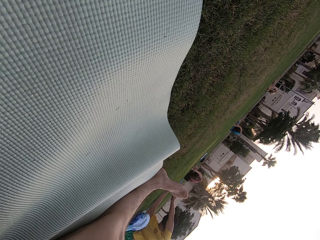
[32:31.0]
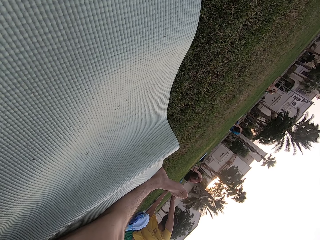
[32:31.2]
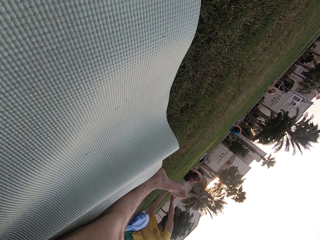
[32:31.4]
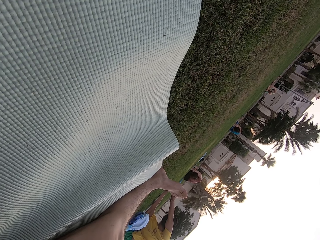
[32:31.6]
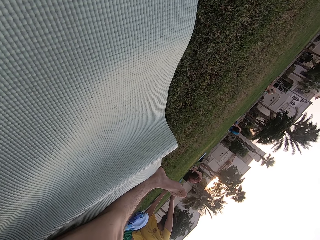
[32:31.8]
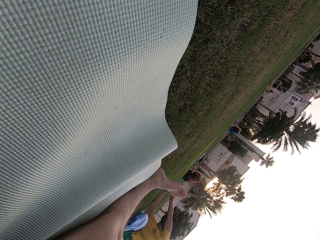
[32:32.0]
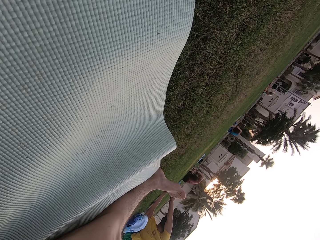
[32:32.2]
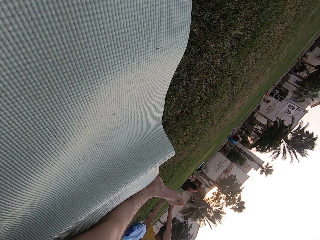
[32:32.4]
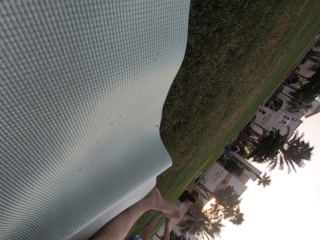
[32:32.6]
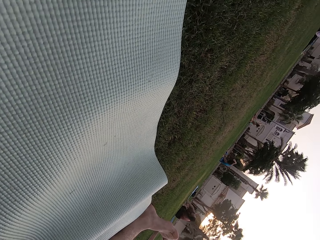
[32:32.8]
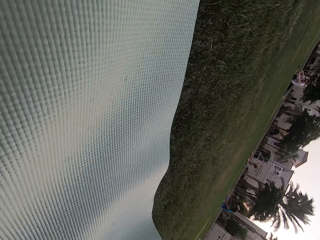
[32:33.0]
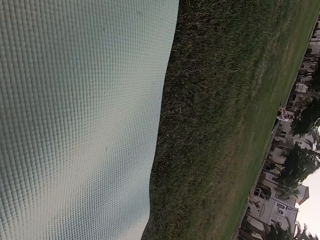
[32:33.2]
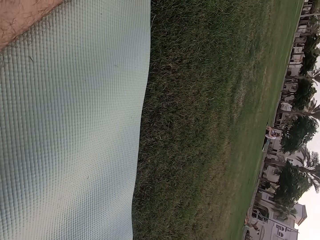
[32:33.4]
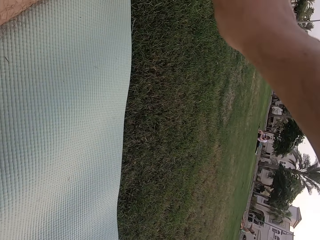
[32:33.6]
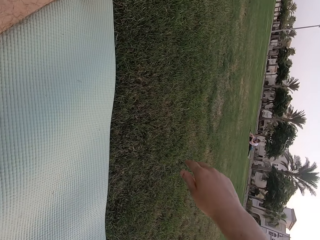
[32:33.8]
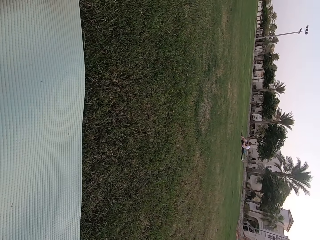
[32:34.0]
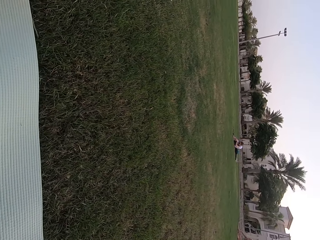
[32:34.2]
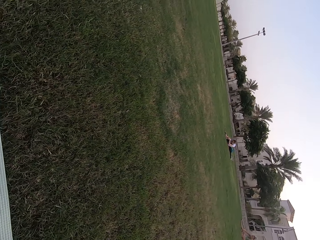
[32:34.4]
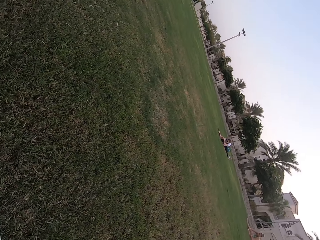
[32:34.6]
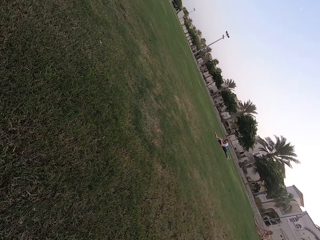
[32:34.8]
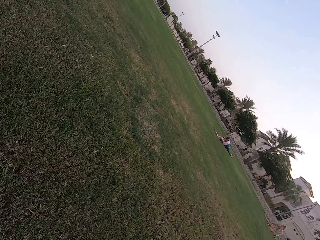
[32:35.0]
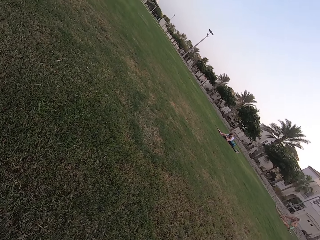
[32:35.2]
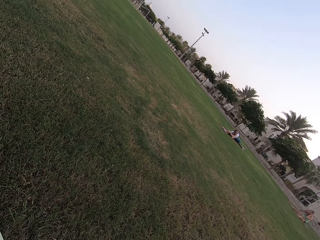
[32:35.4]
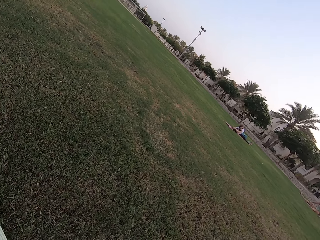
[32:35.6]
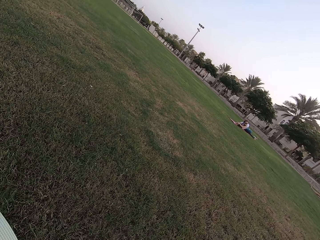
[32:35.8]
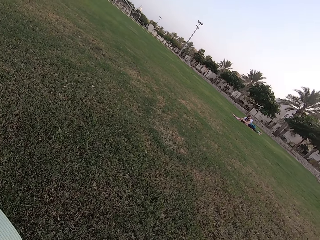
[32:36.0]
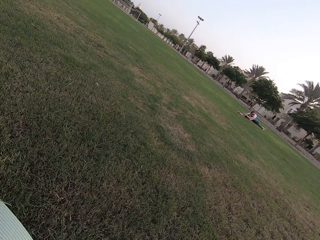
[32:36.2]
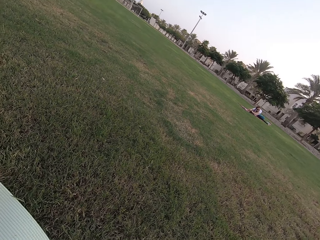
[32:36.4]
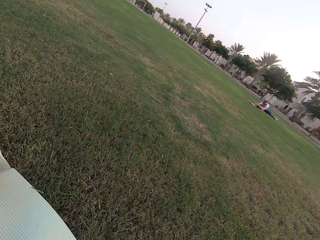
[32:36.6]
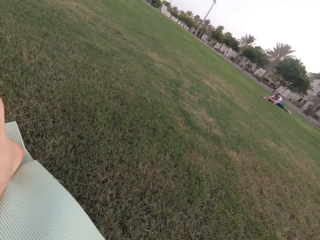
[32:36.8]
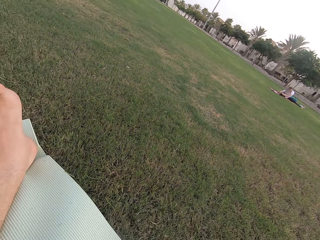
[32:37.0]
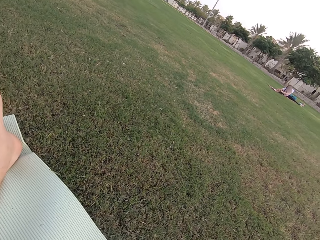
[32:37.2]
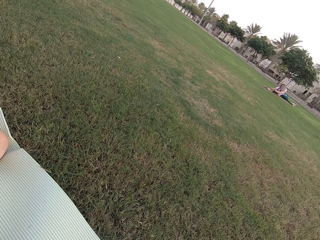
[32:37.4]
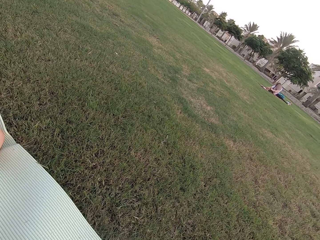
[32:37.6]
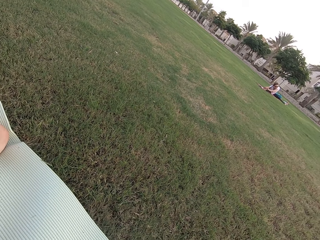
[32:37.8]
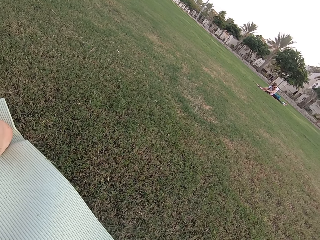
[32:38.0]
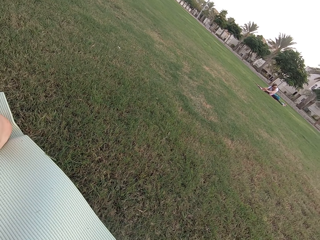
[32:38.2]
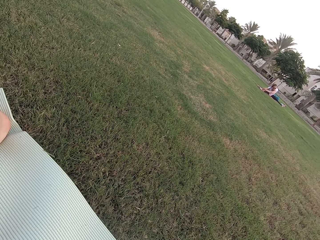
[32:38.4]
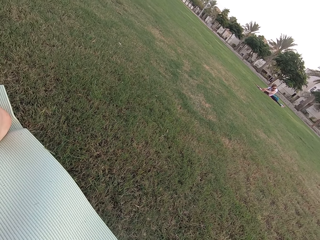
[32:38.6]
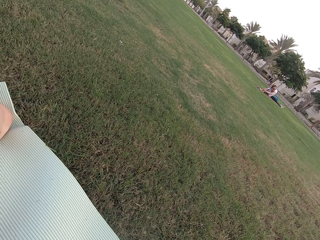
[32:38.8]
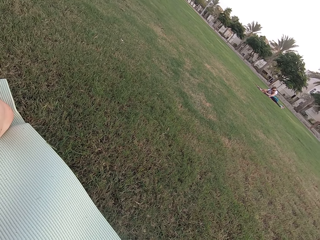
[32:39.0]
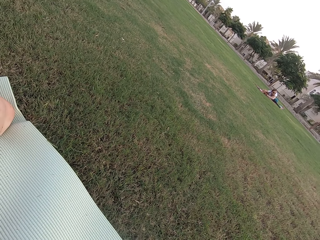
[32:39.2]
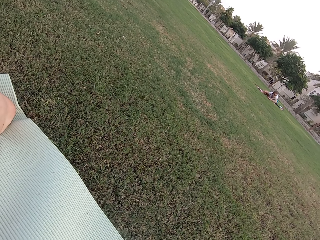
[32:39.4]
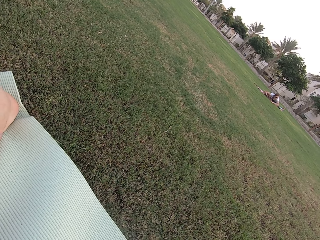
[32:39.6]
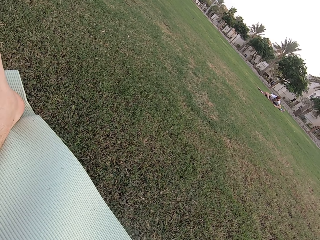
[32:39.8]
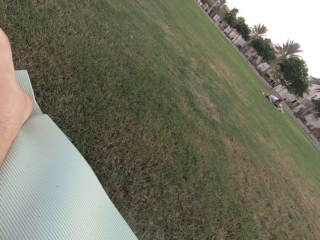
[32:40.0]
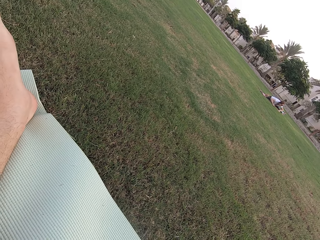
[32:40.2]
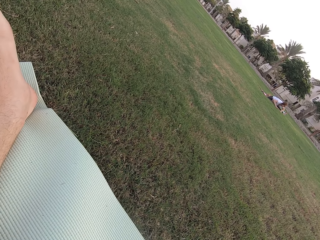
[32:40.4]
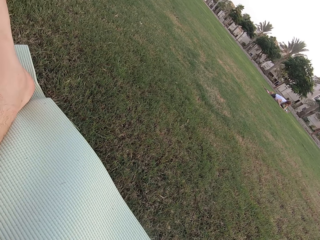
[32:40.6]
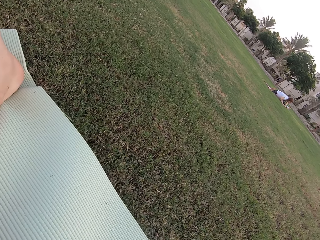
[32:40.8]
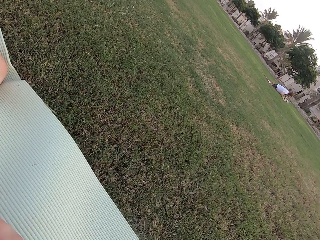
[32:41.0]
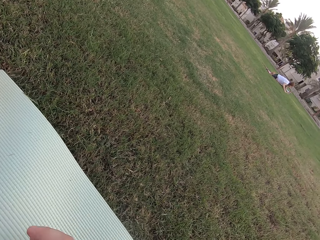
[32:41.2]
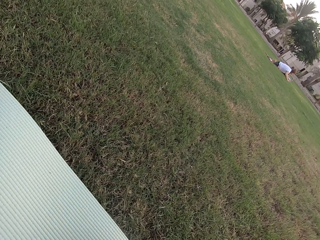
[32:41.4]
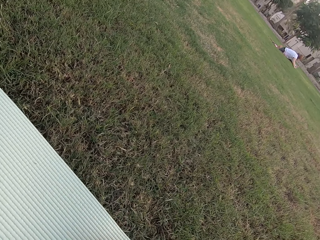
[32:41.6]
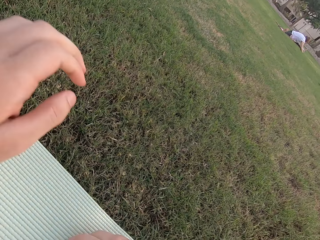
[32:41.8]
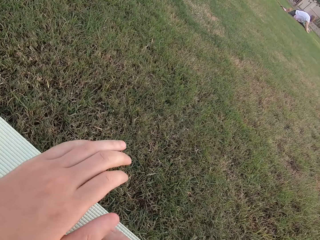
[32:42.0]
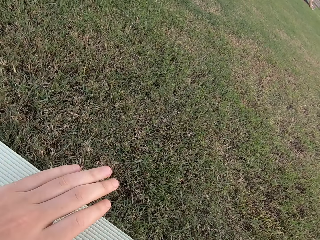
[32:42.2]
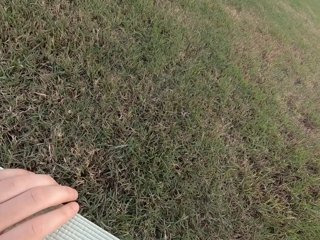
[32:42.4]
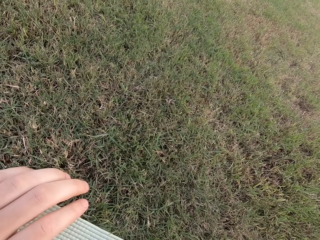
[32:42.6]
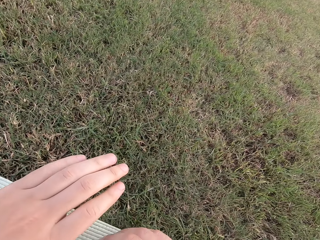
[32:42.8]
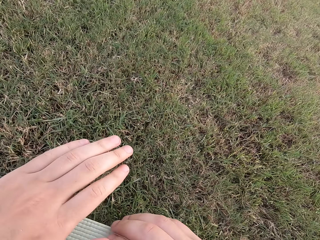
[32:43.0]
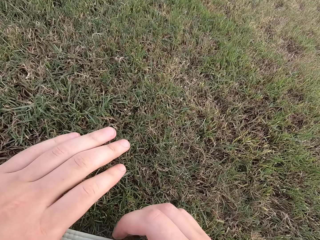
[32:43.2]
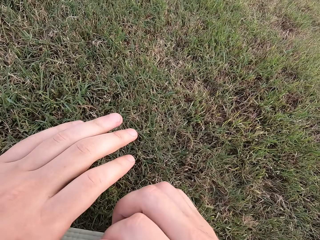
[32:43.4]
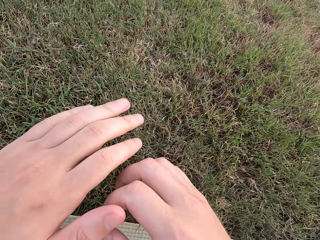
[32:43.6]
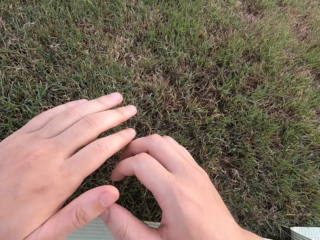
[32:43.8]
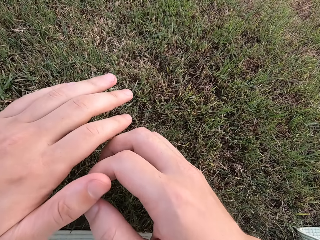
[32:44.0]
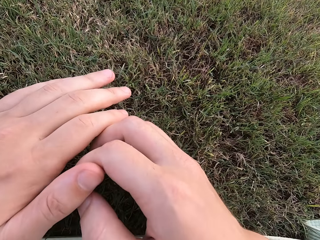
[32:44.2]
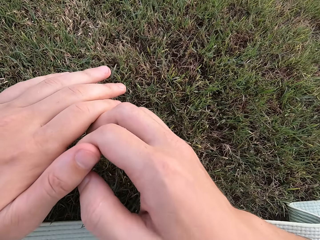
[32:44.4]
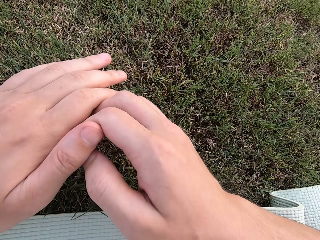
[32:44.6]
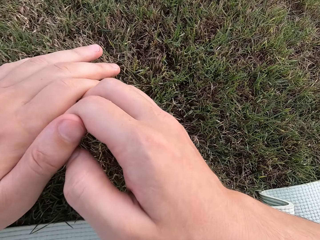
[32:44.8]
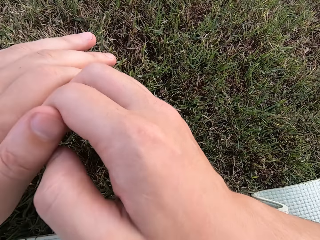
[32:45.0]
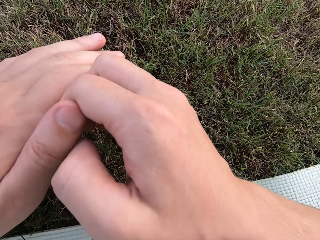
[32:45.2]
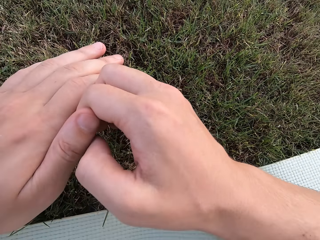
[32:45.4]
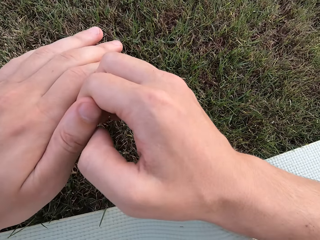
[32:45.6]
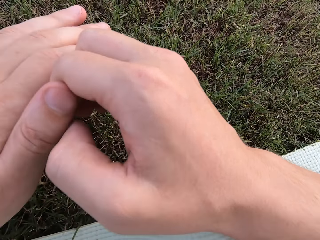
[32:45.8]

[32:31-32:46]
The camera wearer looks around the field. They lower the right arm and lower the left hand.

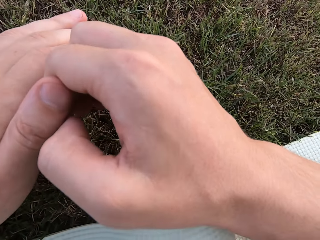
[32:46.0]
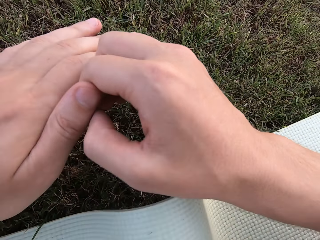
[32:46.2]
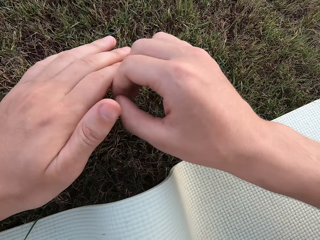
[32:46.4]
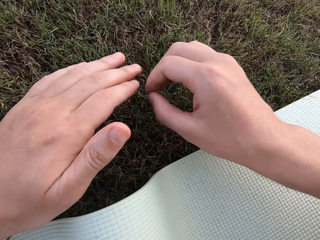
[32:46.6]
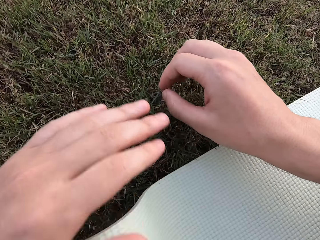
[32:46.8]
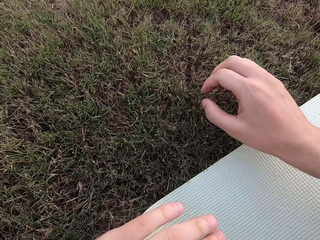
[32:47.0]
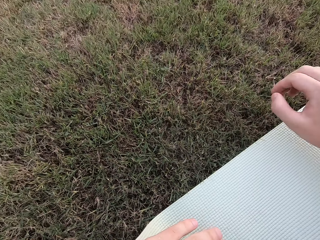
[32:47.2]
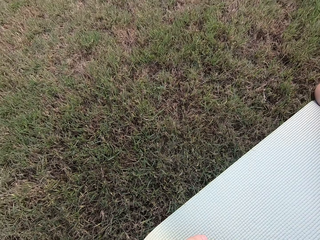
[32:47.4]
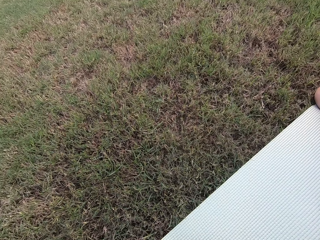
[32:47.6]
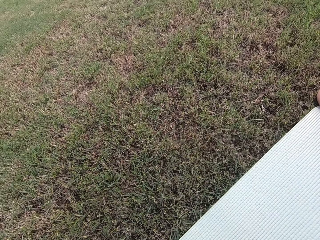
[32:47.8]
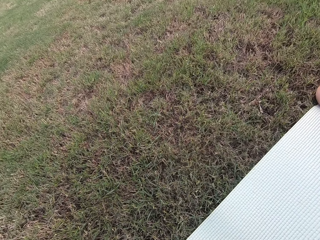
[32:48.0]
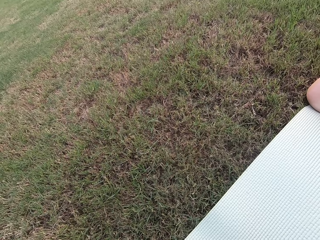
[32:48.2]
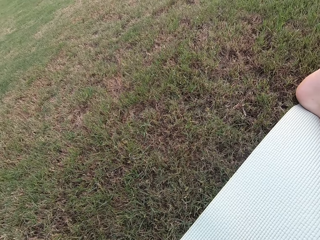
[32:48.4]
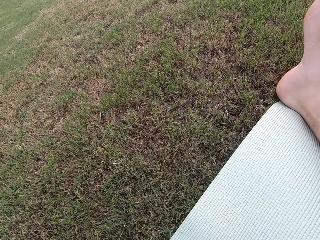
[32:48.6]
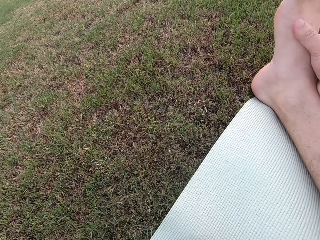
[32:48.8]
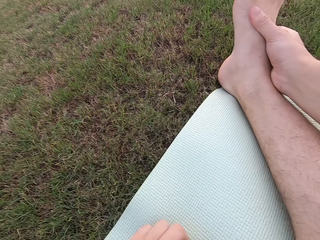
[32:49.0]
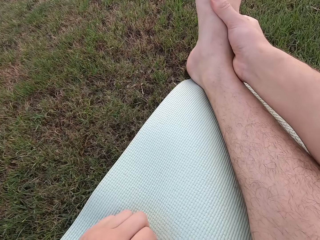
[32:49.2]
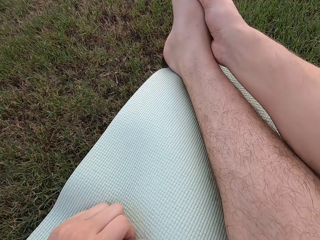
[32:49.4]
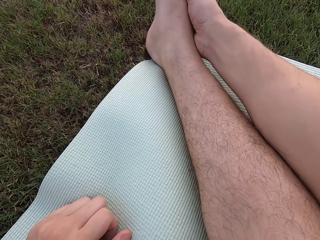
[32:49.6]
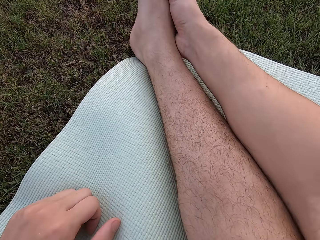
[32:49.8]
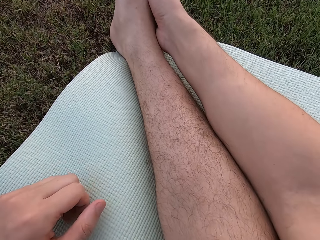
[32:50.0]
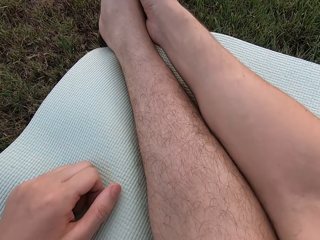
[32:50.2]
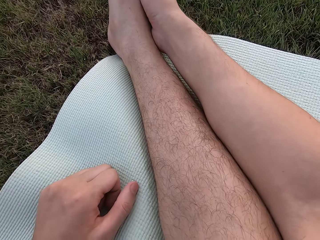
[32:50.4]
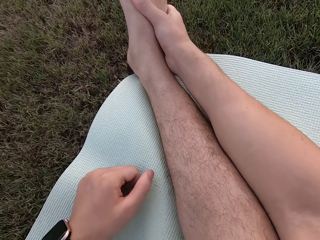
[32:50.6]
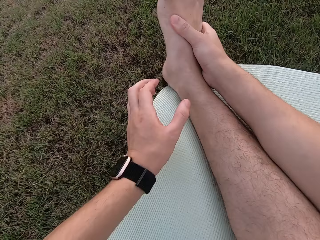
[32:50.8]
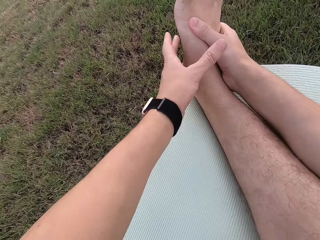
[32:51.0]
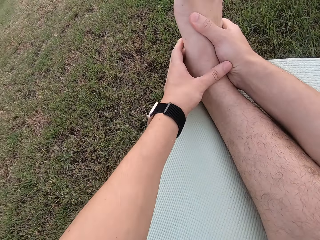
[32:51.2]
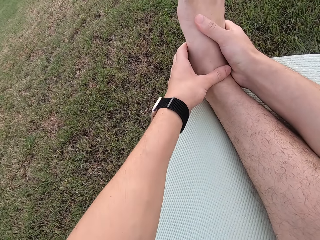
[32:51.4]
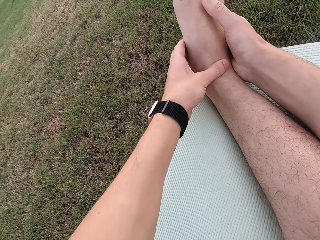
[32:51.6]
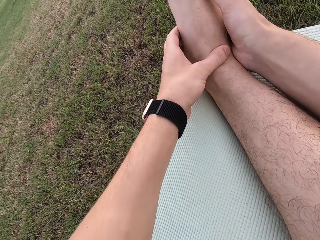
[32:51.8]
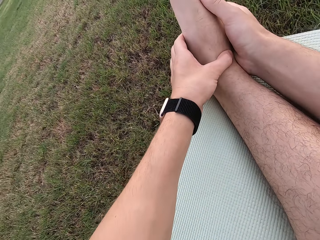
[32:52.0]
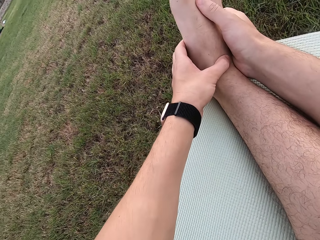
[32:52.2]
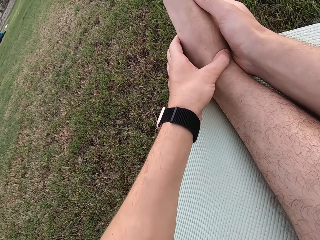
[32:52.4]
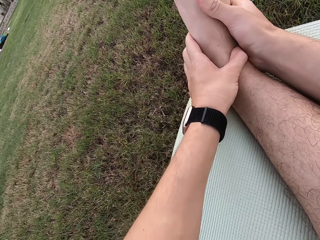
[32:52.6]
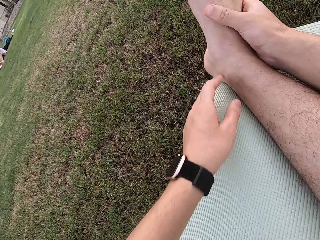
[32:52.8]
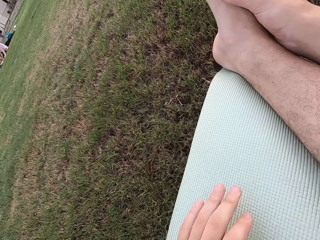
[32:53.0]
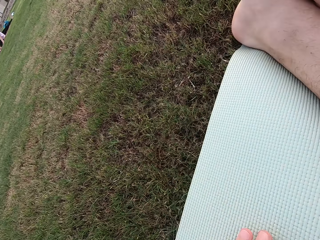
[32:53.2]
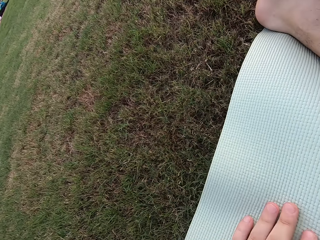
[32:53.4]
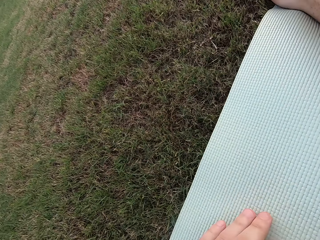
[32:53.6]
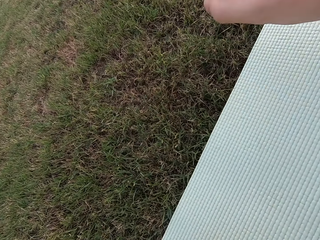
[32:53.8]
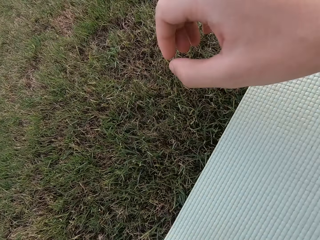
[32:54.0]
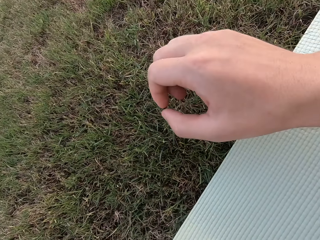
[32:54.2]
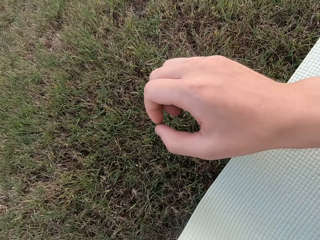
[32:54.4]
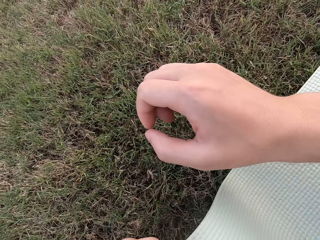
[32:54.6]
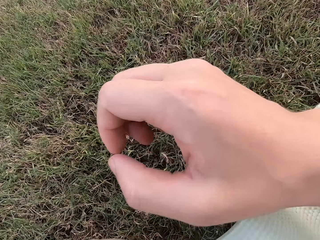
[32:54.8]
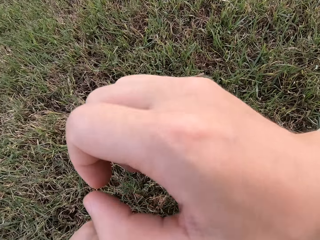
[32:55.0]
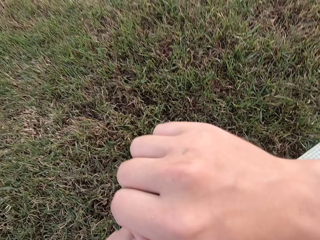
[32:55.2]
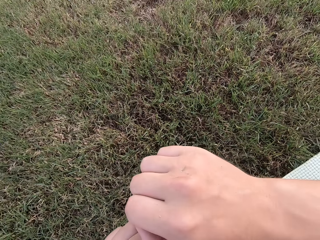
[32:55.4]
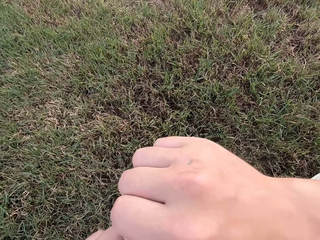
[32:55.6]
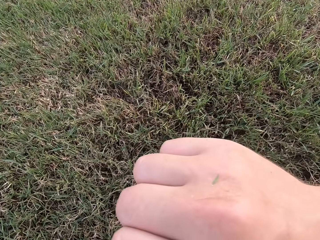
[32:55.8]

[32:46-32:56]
The camera wearer touches his right foot. He holds his foot. He touches the foot with the left hand and removes the left hand from the foot. He looks around the field. He lowers the right hand.
